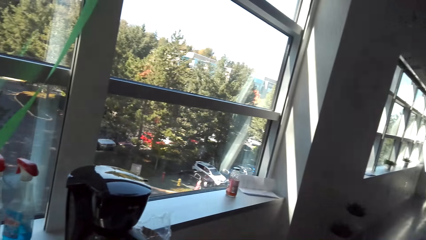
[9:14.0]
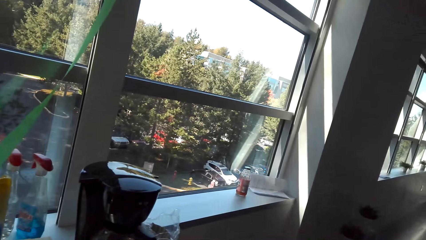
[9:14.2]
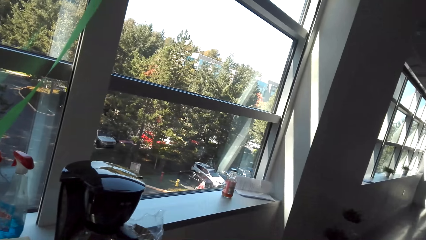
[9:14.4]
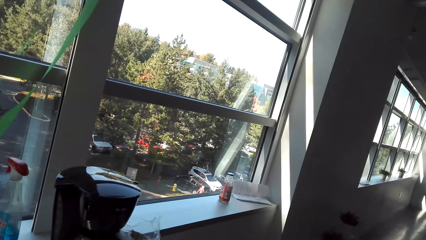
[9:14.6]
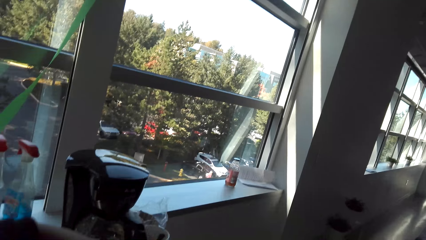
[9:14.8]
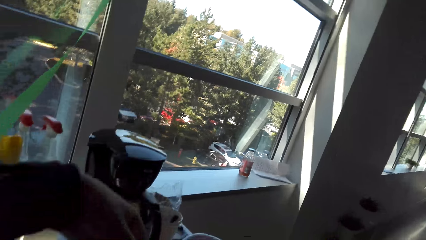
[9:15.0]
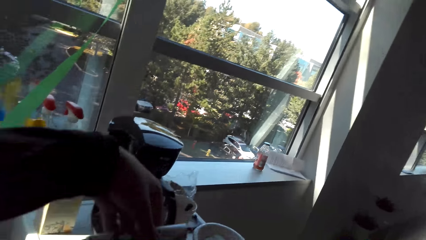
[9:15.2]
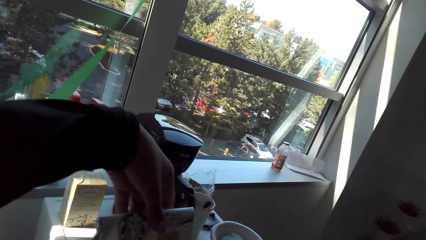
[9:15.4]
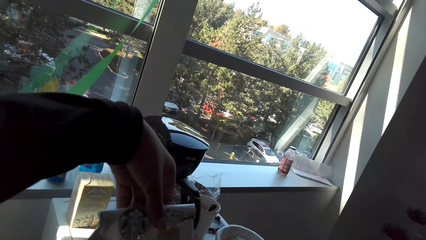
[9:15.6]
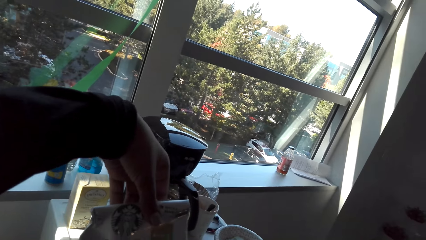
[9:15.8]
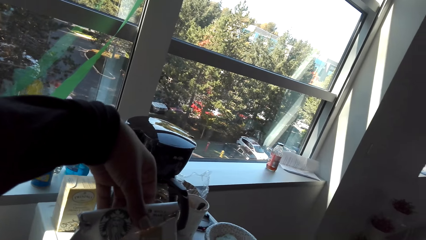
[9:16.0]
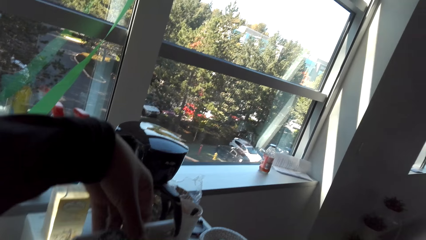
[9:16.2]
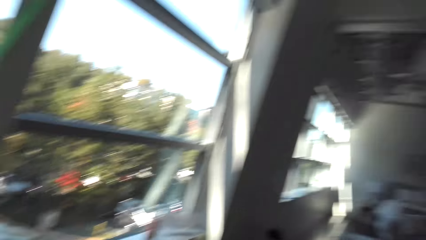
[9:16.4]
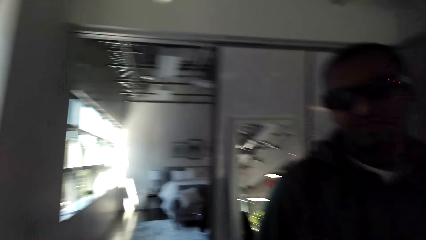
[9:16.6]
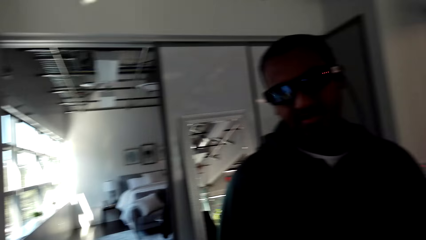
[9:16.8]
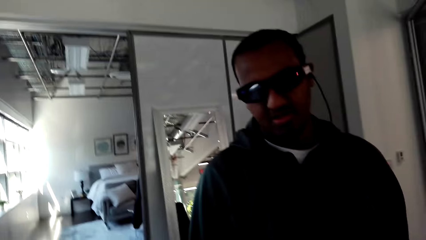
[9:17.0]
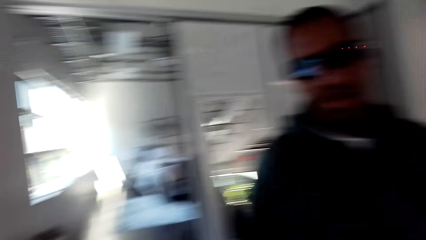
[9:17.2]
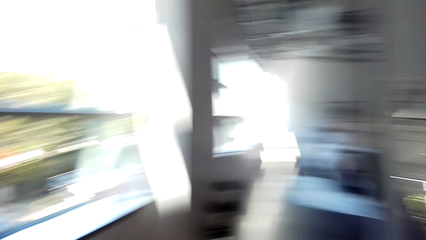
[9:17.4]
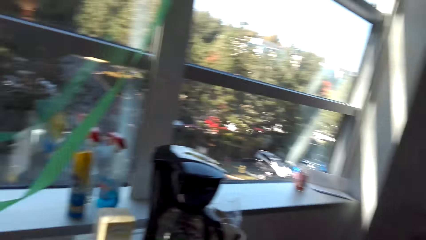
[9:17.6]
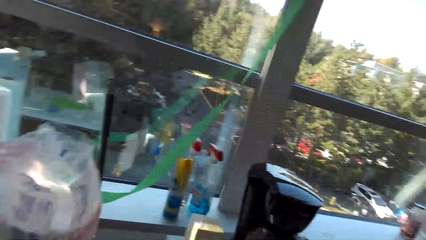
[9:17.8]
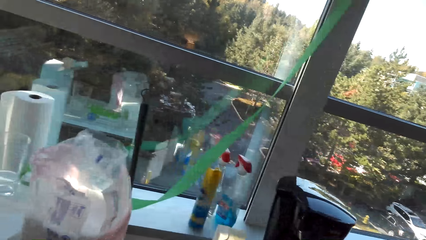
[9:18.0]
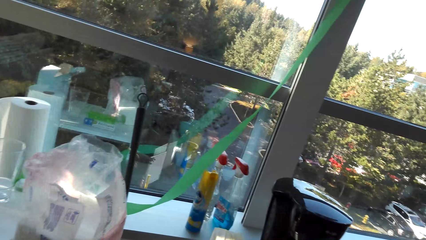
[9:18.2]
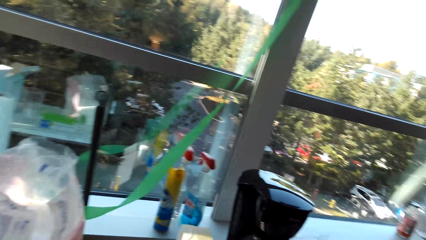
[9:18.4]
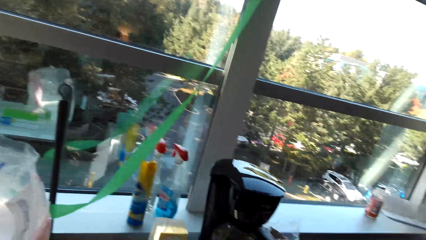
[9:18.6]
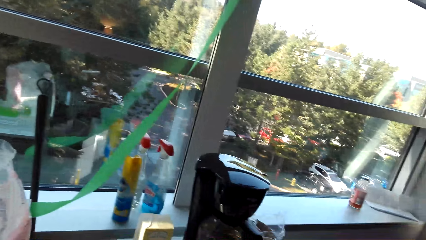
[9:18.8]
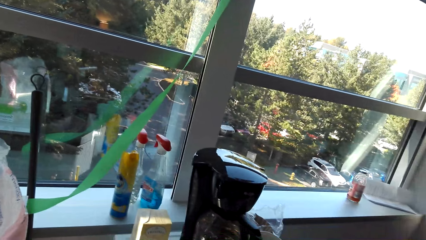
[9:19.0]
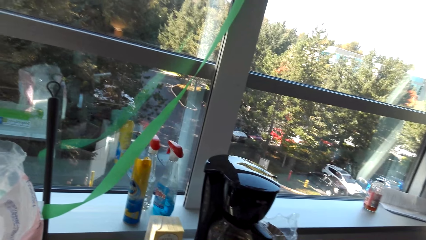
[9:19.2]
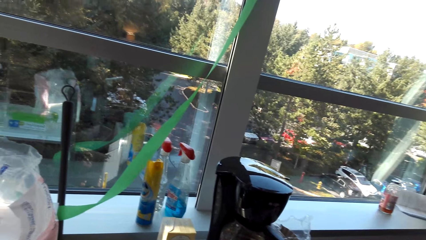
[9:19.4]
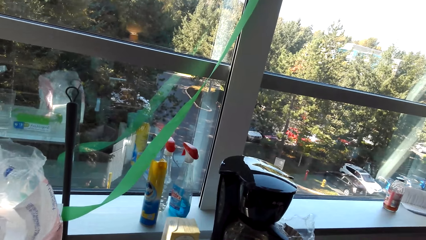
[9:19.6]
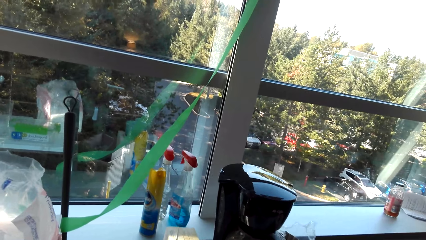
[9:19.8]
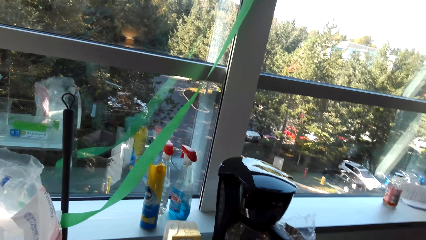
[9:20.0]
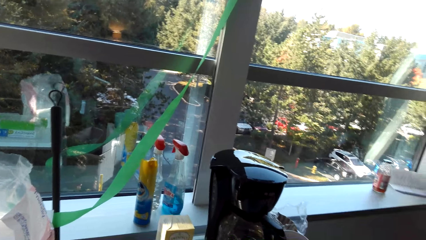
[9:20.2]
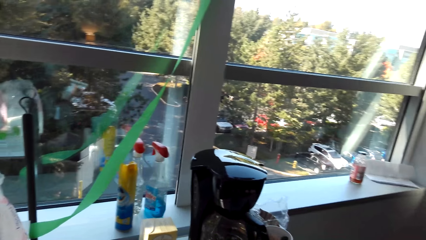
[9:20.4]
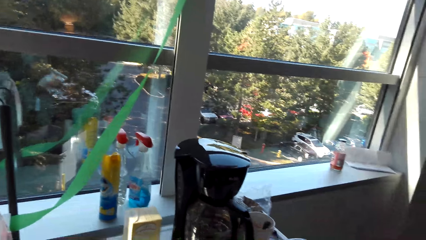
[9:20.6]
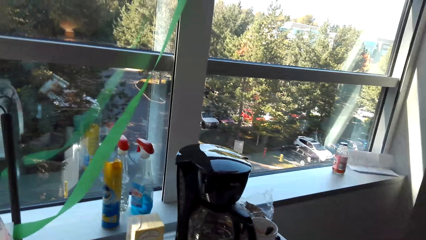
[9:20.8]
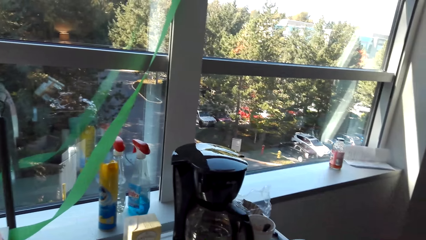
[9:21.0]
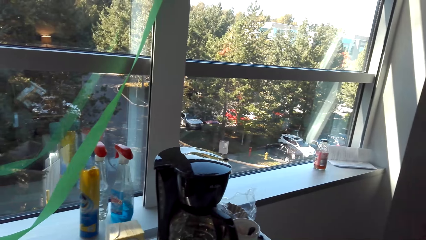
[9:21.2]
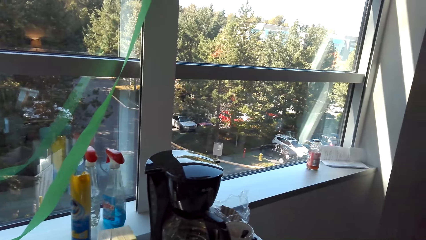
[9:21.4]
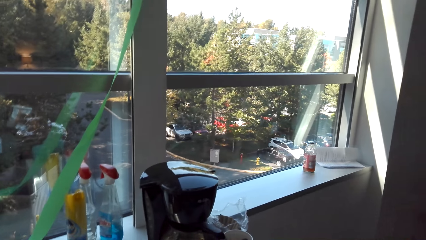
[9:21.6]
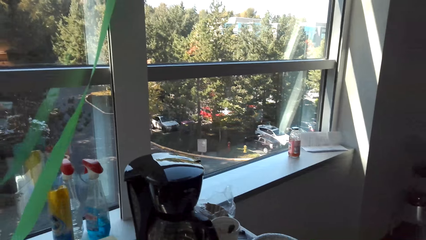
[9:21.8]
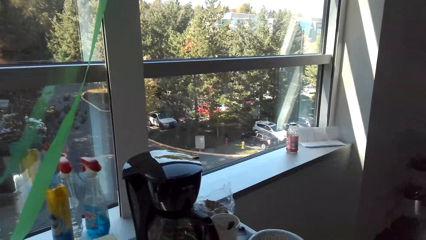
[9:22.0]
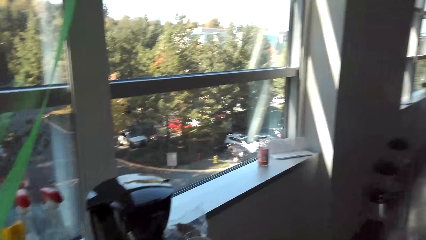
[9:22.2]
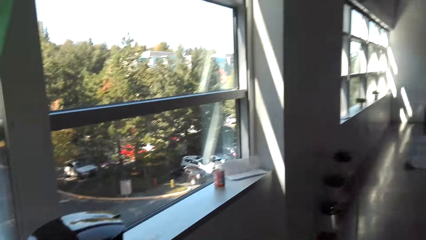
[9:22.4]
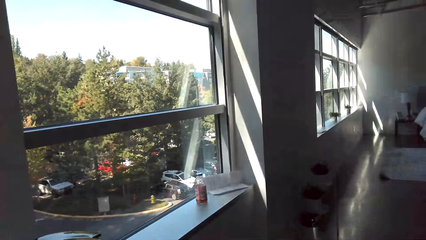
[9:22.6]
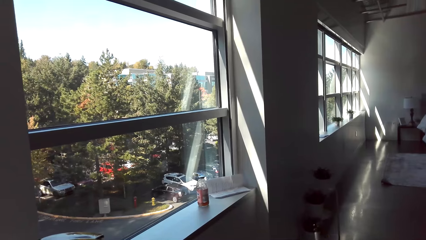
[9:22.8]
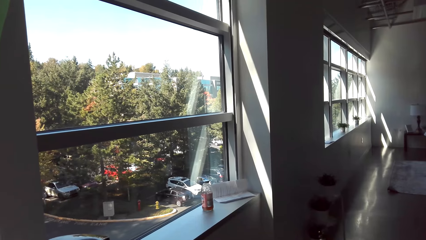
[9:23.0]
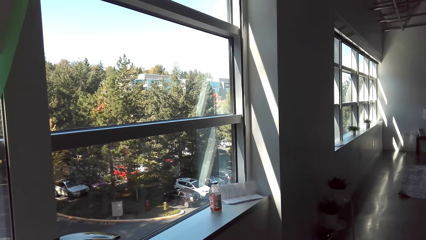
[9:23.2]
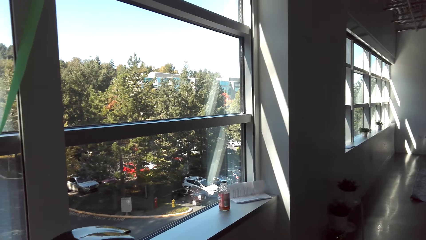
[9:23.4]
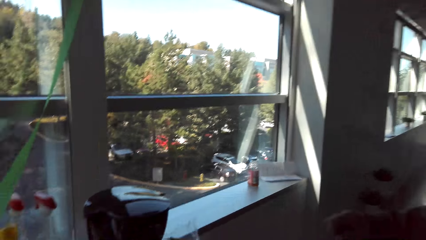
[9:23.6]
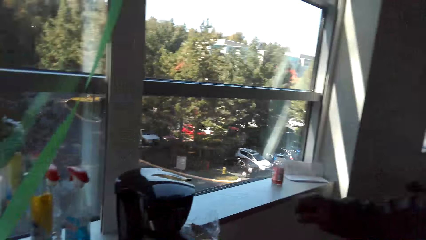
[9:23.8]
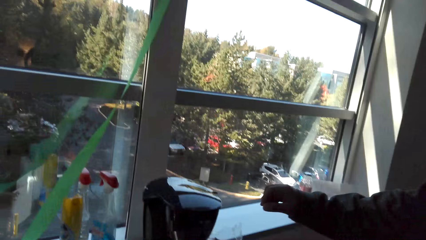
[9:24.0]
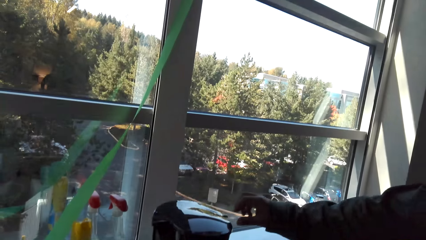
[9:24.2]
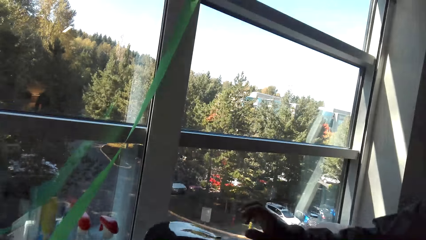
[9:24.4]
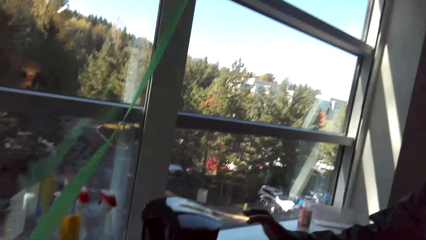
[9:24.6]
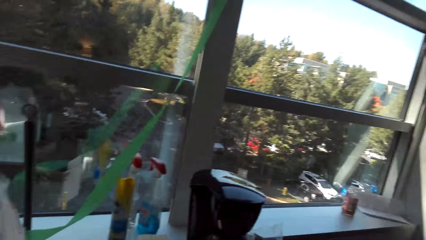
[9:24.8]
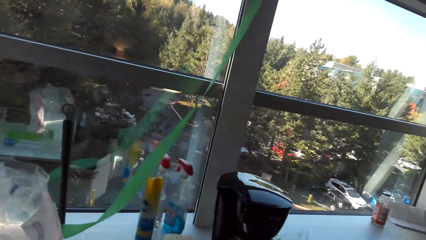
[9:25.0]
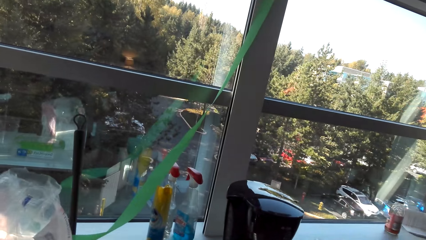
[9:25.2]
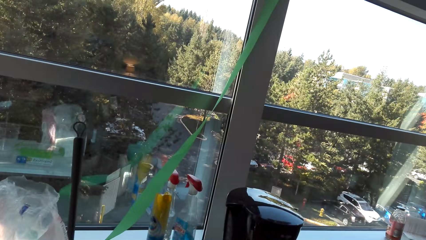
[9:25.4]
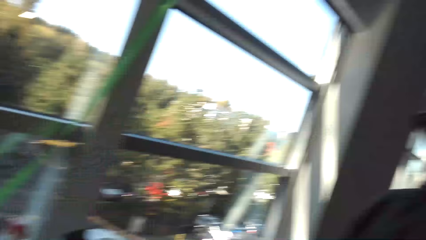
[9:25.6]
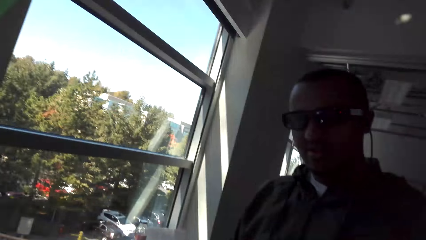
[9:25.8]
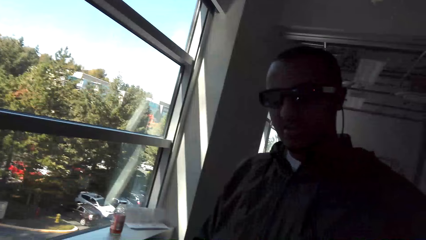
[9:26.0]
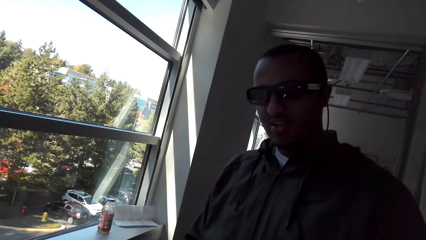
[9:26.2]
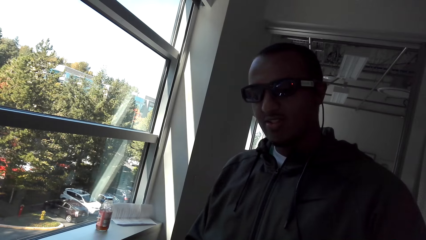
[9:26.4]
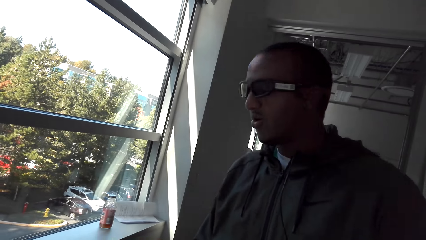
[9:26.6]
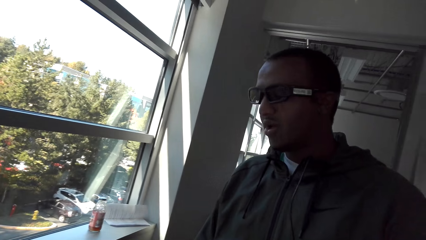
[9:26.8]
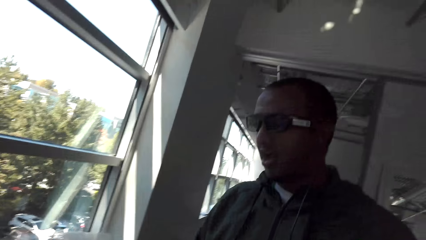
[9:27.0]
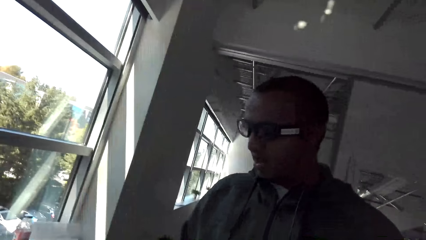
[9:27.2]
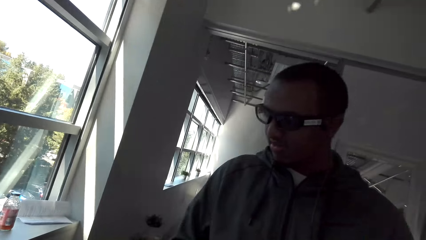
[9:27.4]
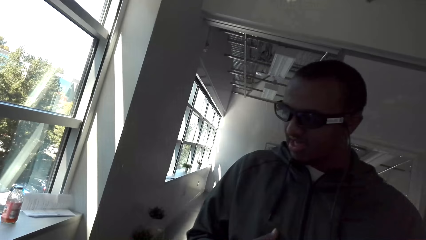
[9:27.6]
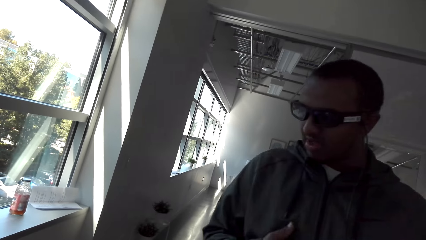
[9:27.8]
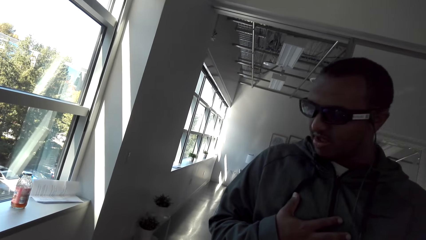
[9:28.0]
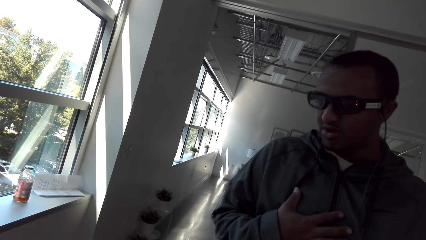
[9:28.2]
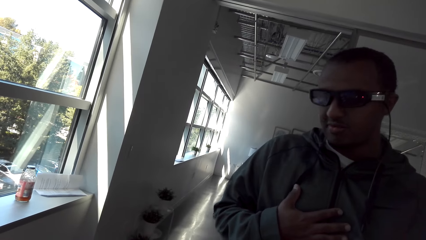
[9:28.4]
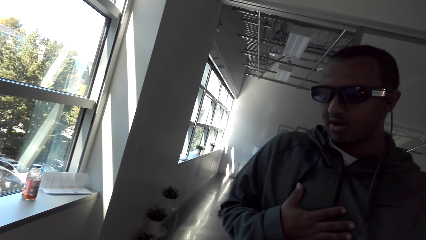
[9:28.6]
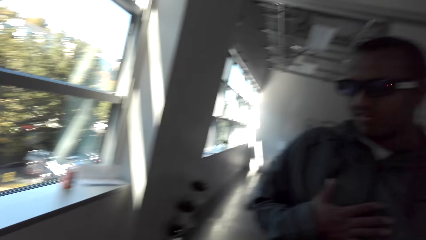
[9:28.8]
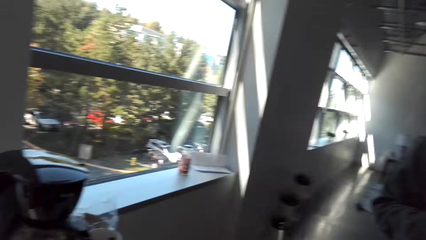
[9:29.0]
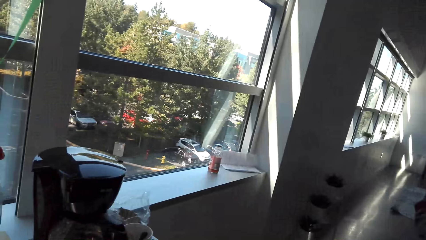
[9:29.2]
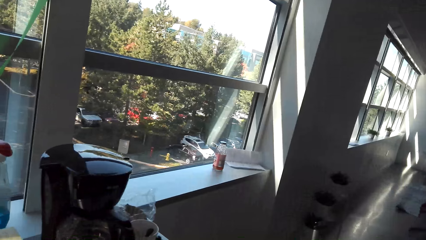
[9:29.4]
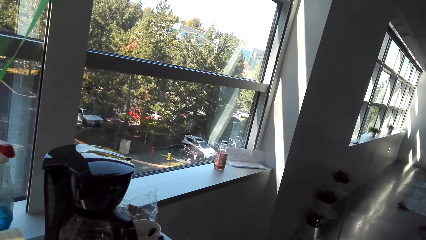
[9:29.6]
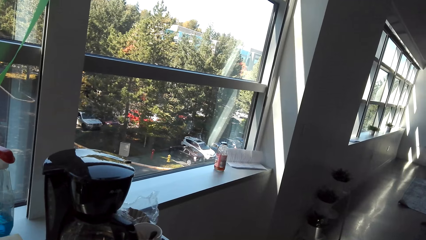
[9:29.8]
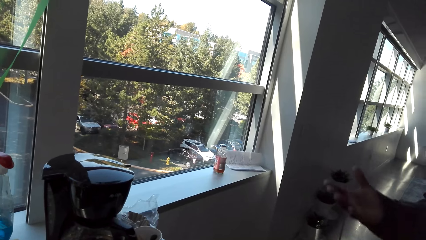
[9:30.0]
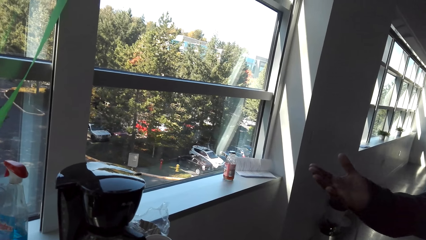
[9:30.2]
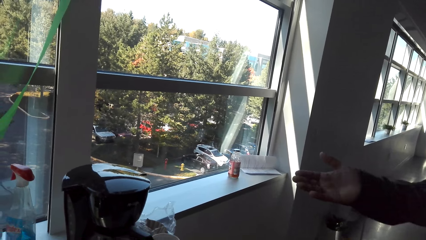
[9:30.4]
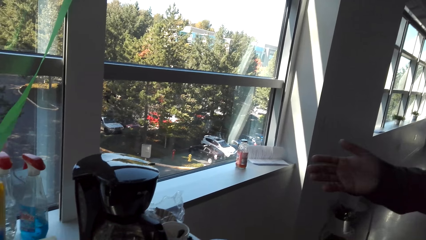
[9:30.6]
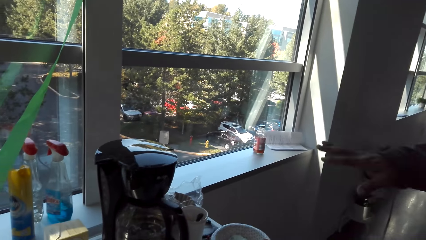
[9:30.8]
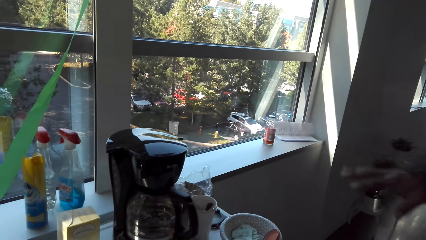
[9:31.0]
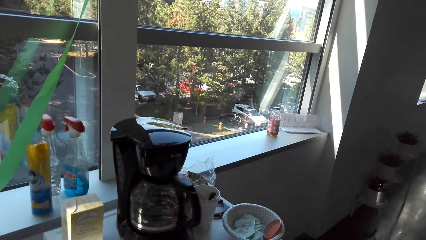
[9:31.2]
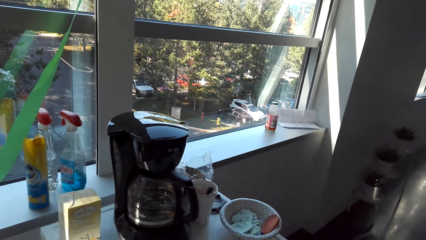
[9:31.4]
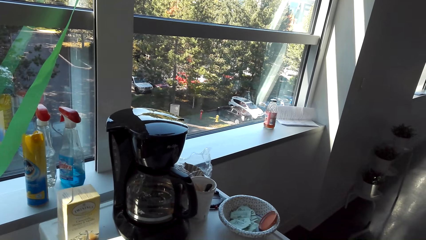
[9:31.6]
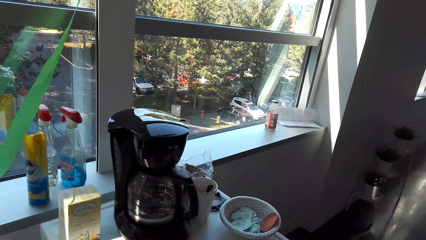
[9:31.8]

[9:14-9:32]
The camera wearer holds the coffee bag as they talk to a man. They check the coffee. They make coffee. They converse with the man. The man talks to the camera wearer.
